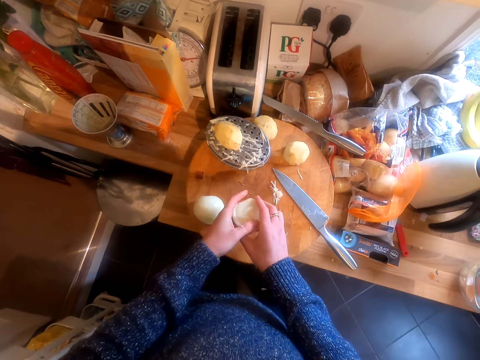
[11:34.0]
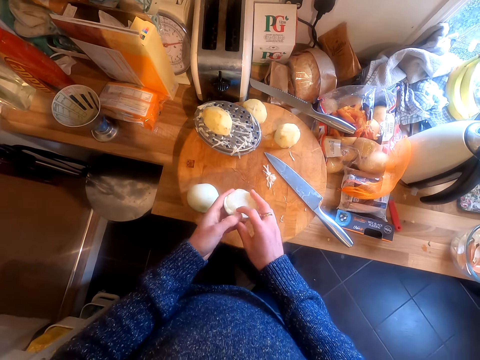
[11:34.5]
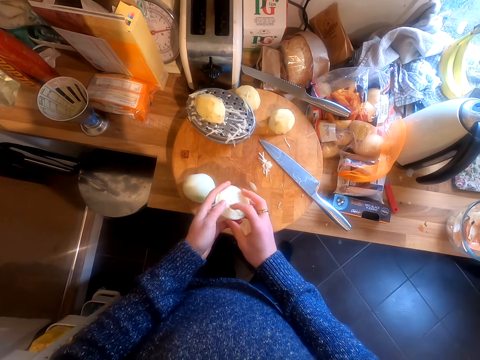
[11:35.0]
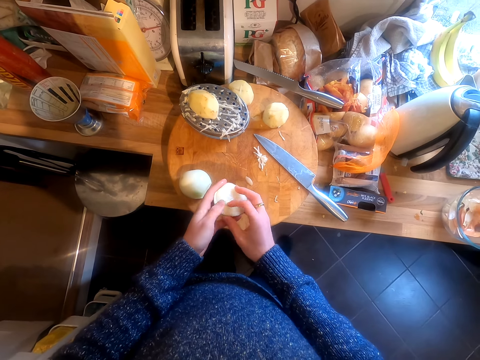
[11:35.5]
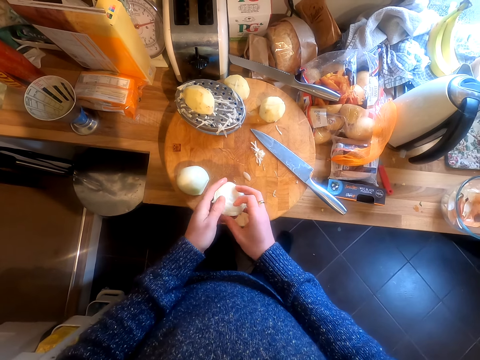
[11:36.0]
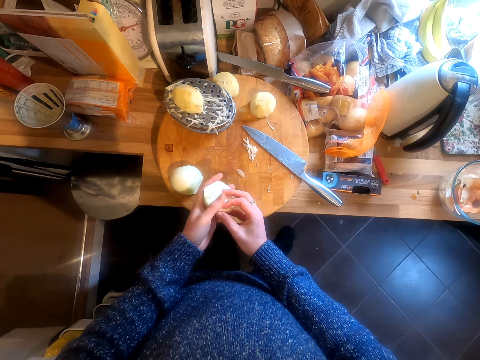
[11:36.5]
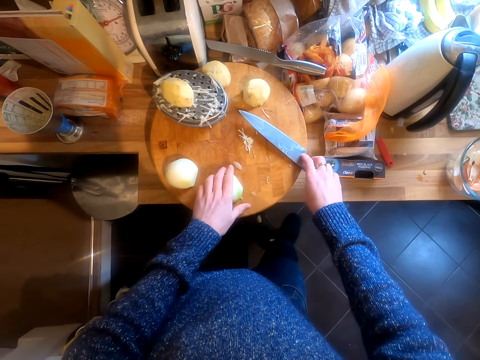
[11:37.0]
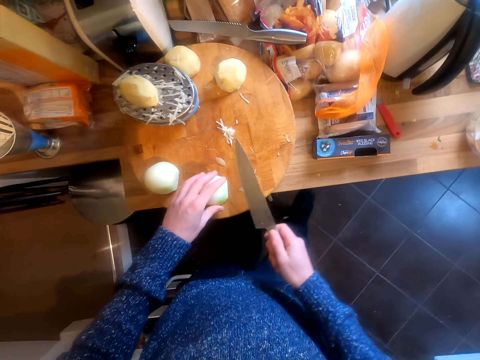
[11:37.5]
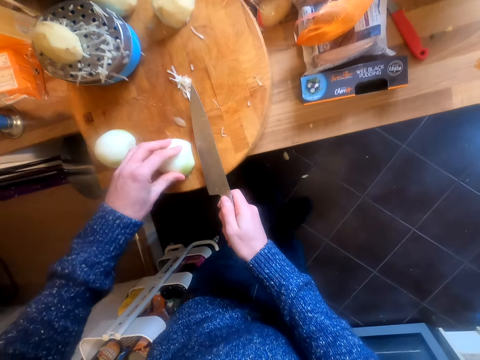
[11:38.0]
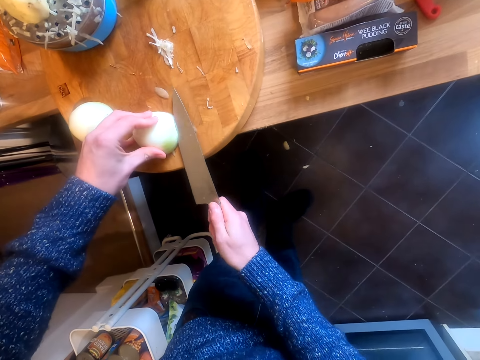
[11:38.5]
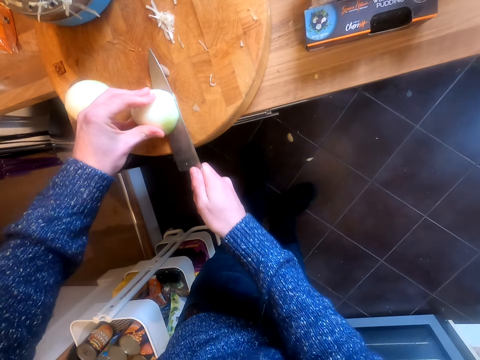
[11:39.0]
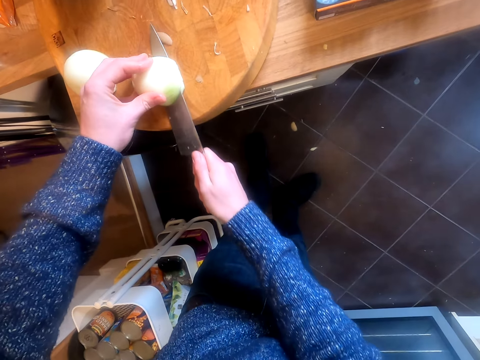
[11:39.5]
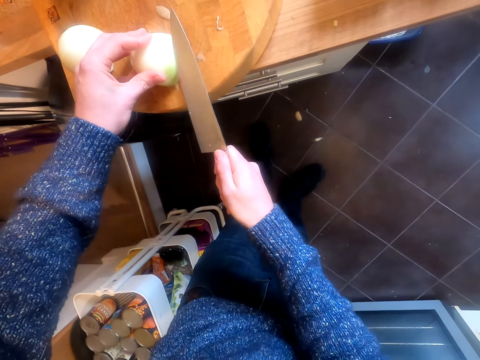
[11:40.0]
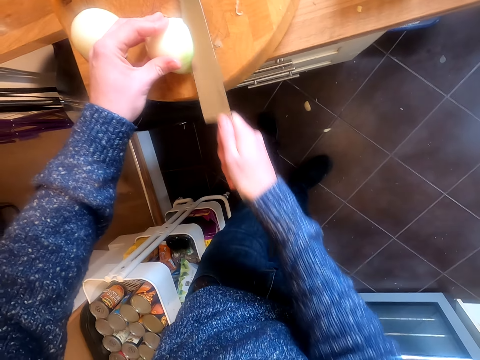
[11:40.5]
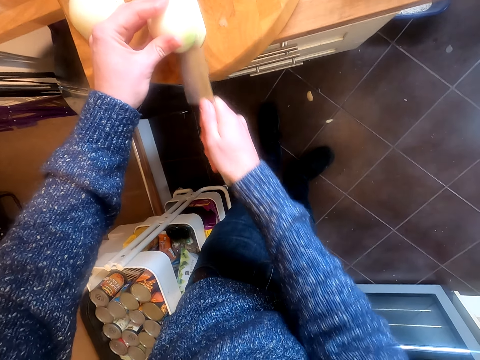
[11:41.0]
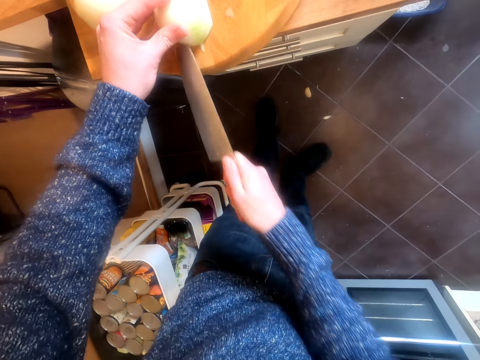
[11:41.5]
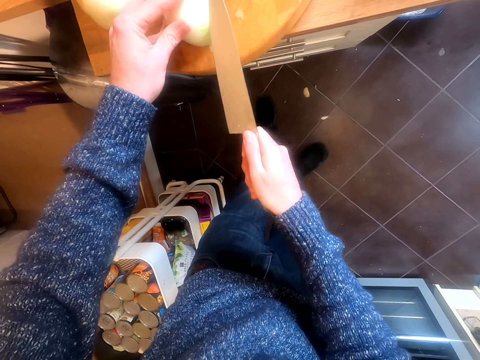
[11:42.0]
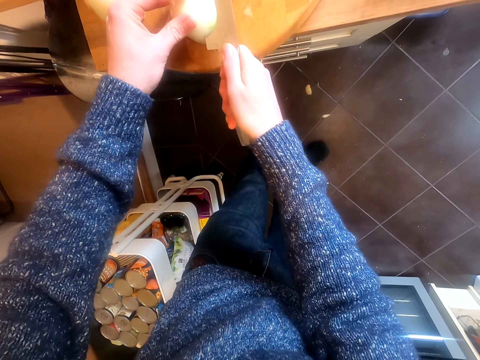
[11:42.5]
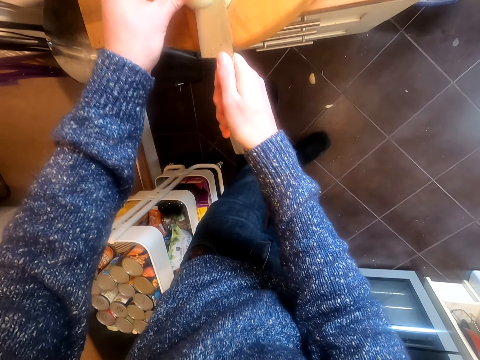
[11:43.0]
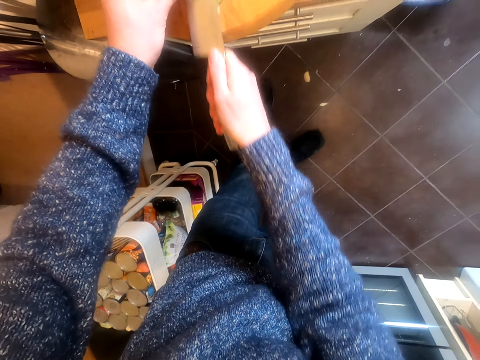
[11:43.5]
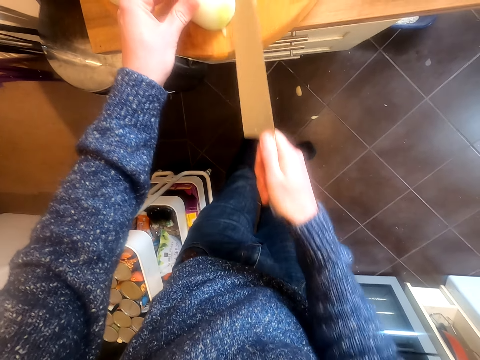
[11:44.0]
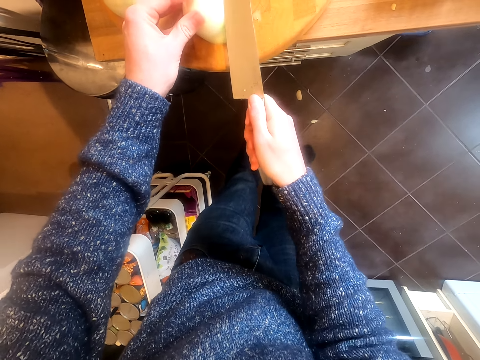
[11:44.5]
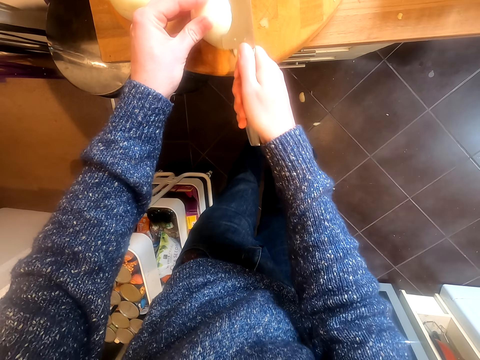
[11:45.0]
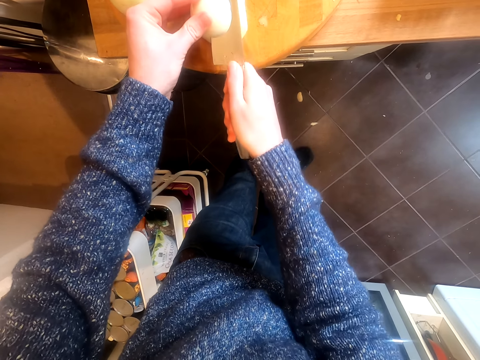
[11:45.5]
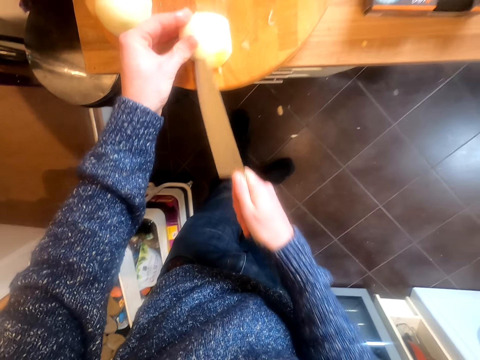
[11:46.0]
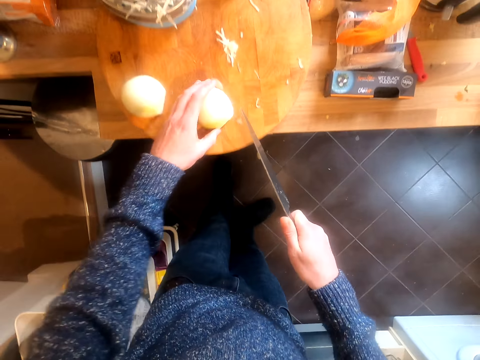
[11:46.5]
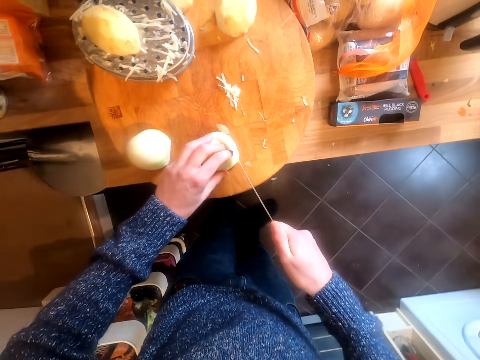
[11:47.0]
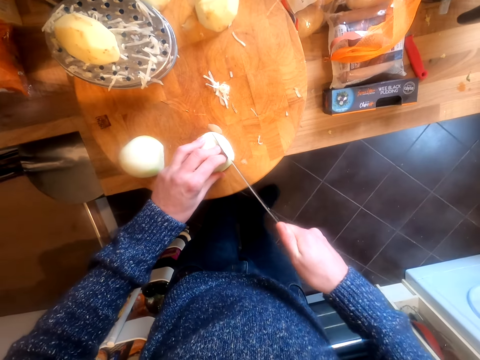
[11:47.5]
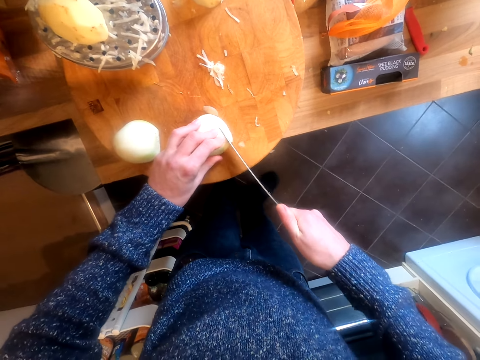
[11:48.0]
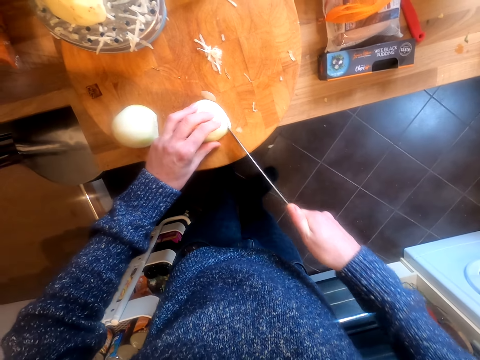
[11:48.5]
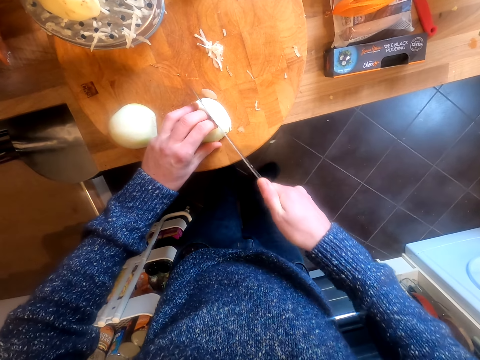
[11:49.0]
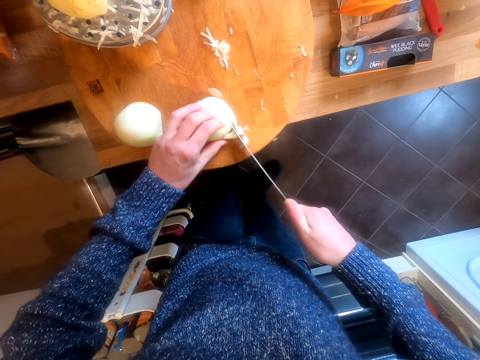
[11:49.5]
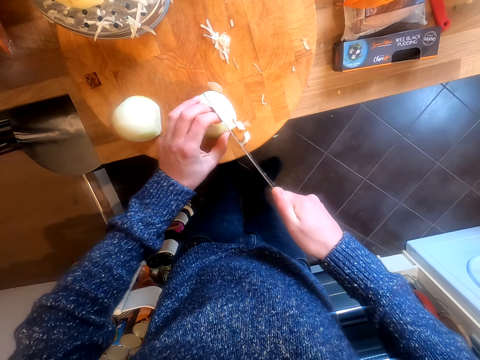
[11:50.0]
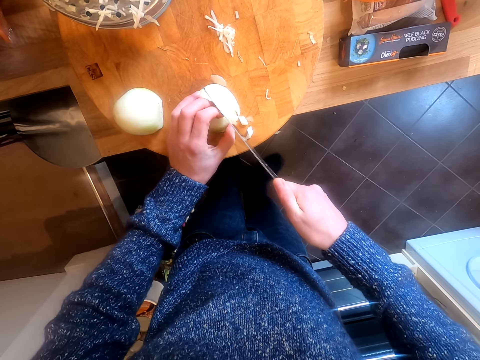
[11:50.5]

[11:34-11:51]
The camera wearer takes an onion. They hold the onion in the hands. They put the onion on the chopping board and take a knife. They slice the onion. They chop the onion.

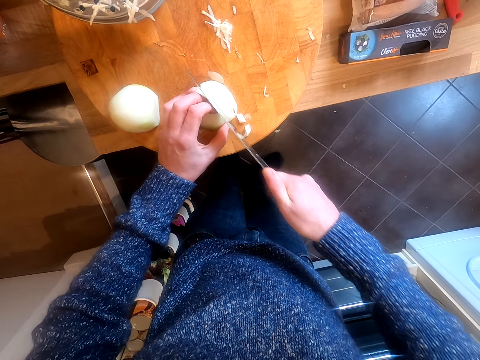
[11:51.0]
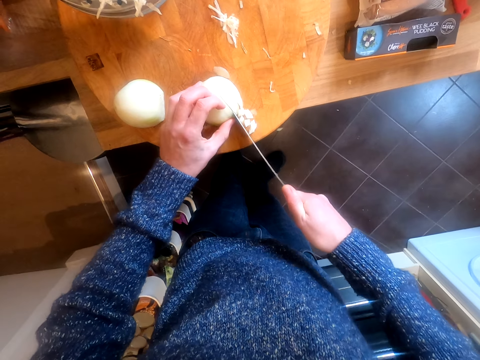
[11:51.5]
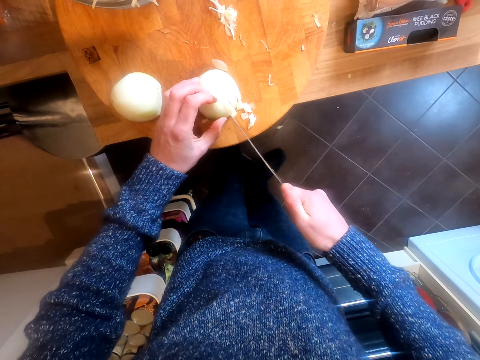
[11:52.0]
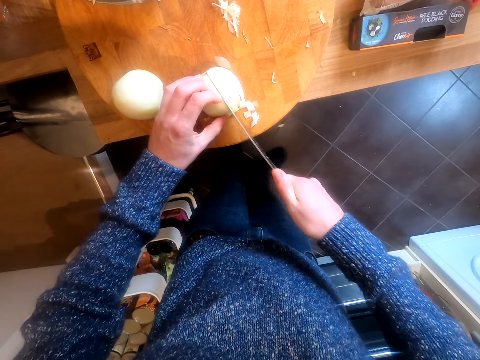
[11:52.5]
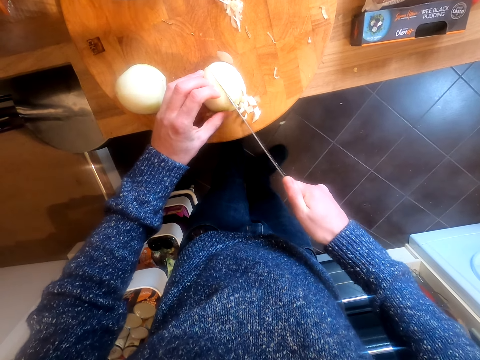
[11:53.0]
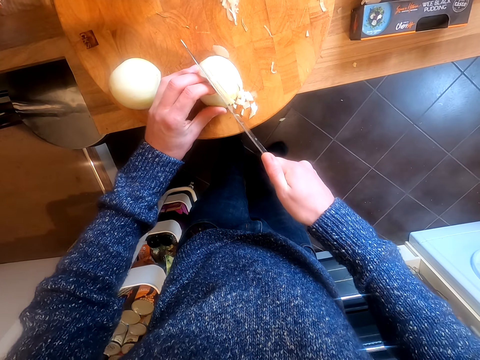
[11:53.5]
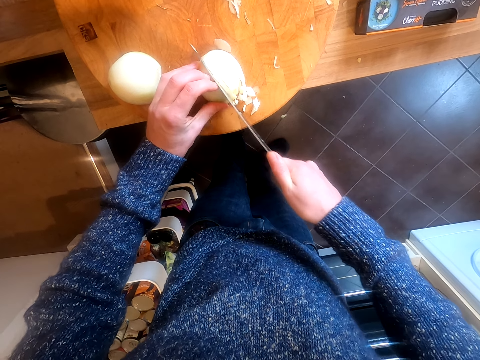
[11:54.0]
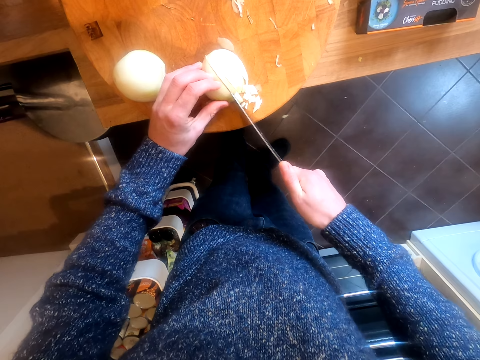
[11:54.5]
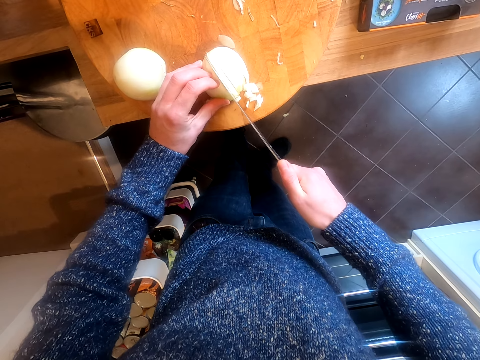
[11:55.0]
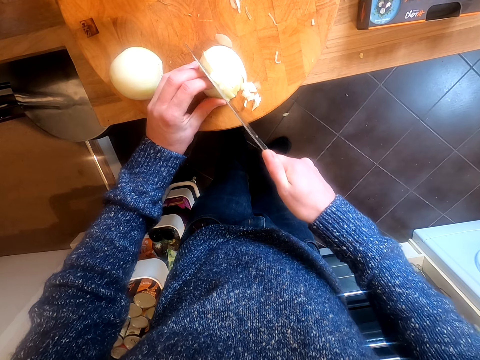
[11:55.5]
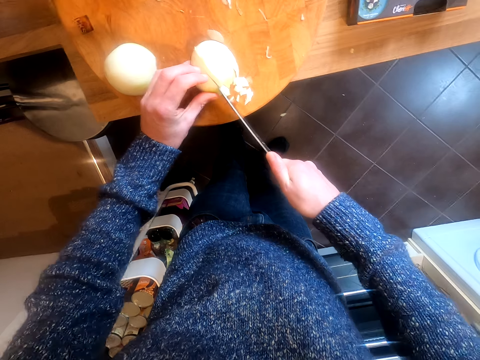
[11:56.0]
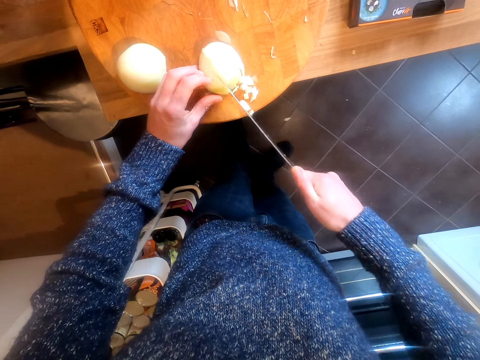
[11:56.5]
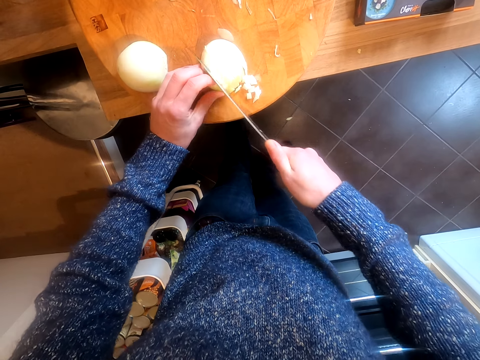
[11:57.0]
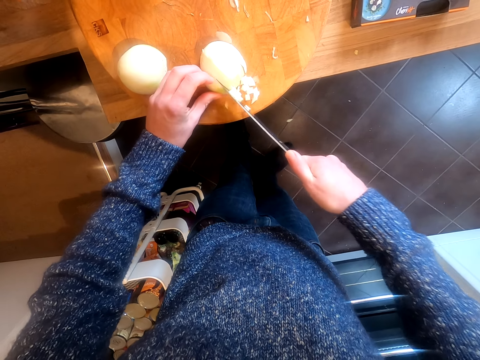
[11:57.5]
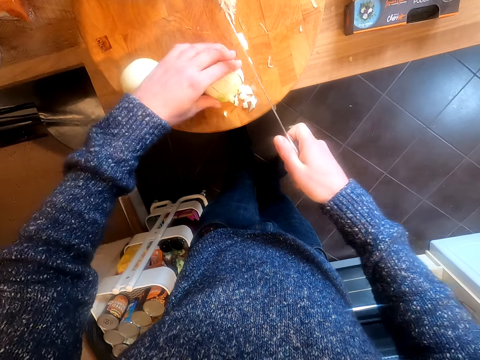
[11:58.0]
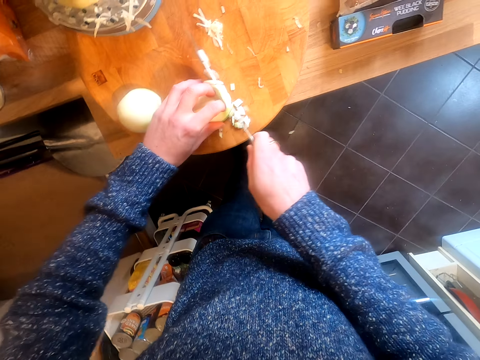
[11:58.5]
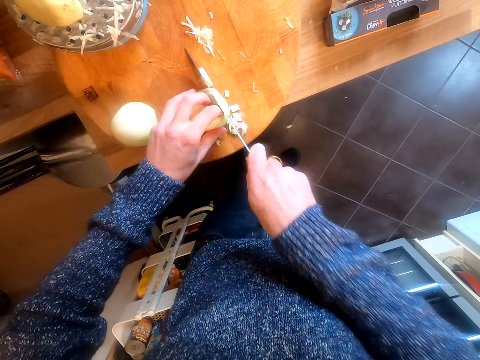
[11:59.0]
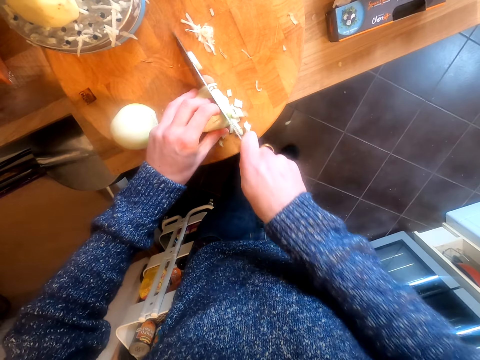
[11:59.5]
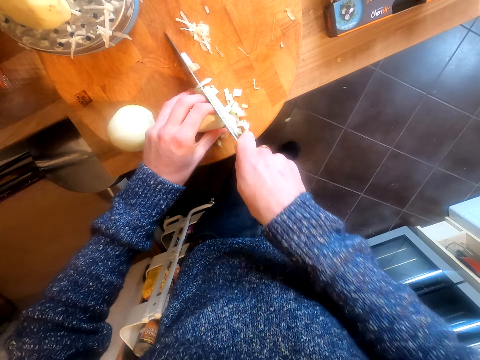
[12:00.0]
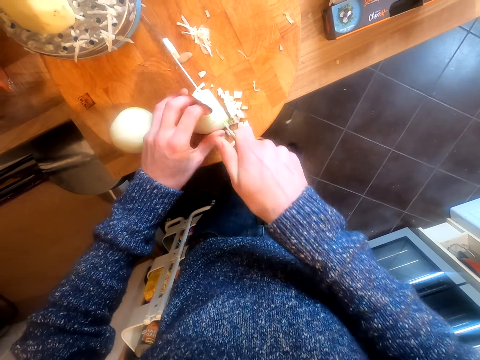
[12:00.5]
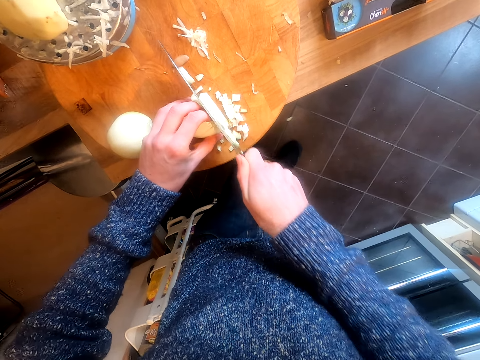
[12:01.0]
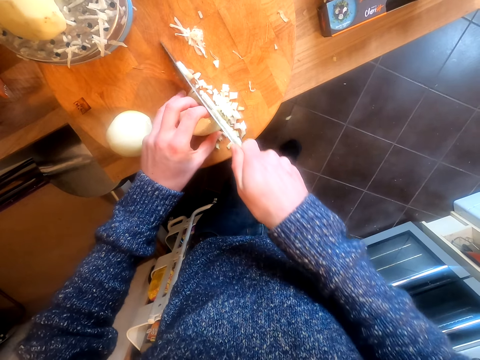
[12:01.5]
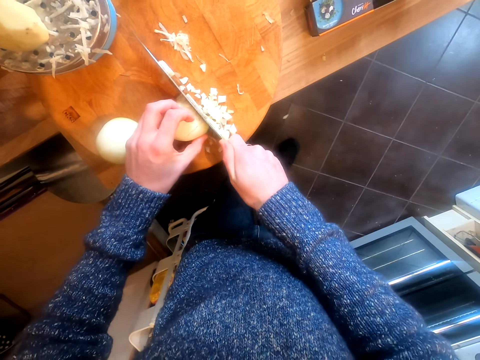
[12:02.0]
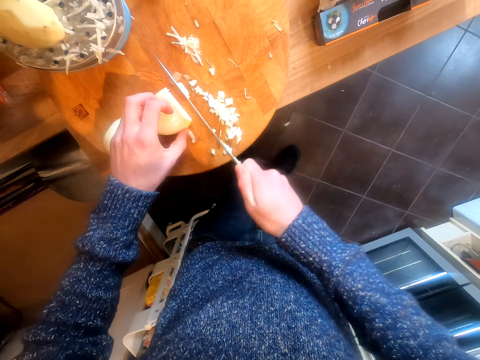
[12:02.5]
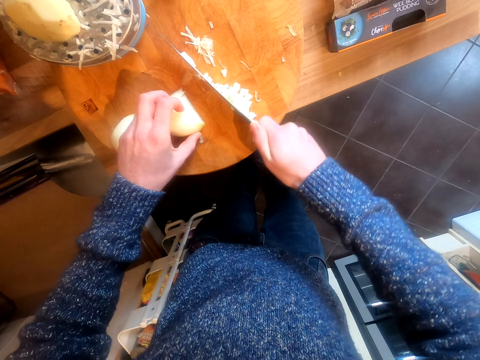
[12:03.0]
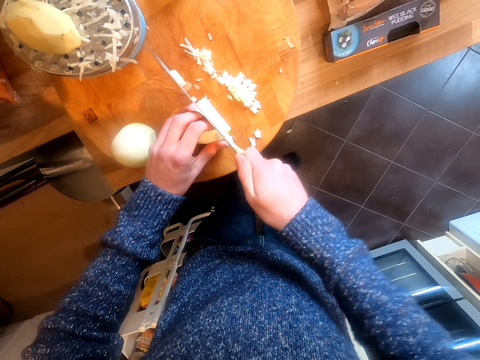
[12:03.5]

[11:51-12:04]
The camera wearer moves the pieces of onions.
